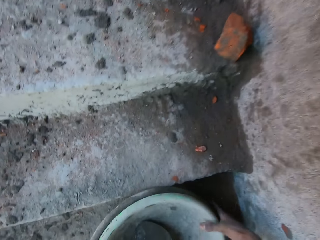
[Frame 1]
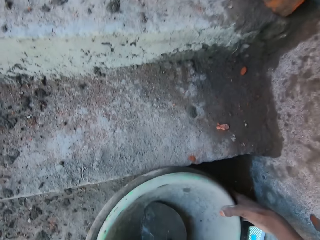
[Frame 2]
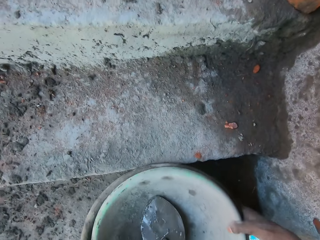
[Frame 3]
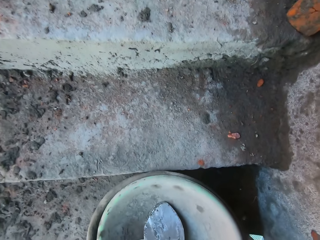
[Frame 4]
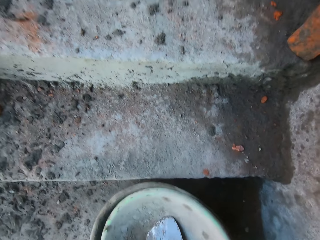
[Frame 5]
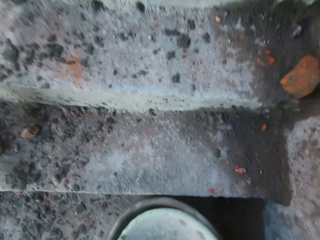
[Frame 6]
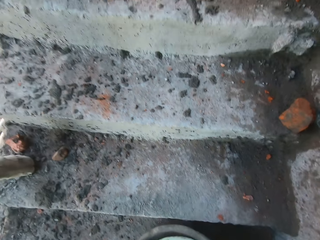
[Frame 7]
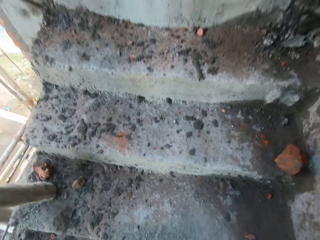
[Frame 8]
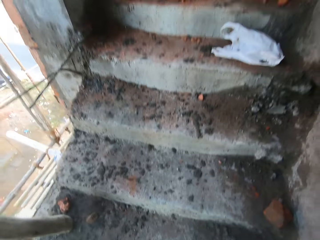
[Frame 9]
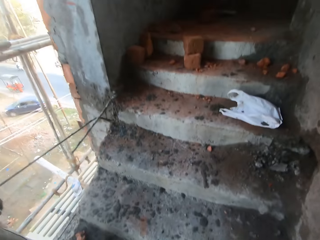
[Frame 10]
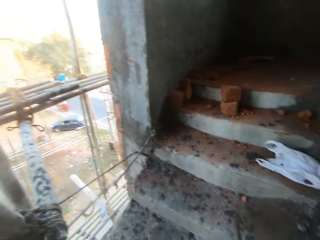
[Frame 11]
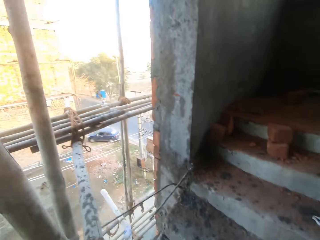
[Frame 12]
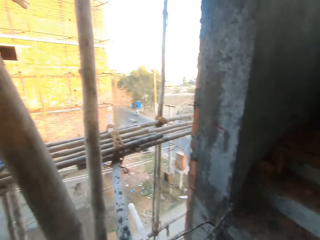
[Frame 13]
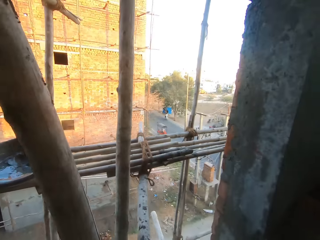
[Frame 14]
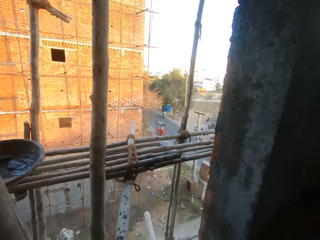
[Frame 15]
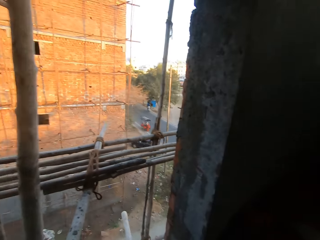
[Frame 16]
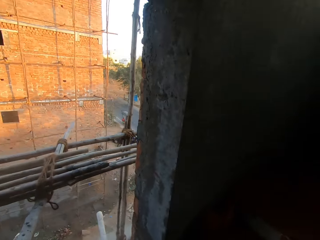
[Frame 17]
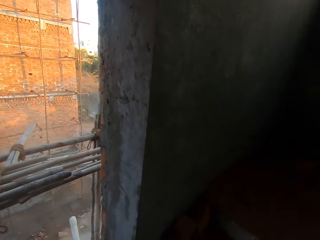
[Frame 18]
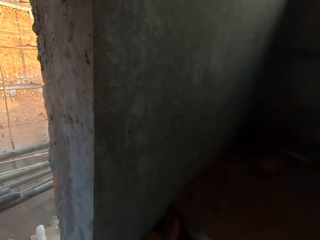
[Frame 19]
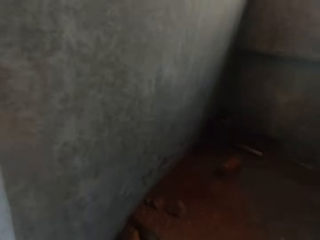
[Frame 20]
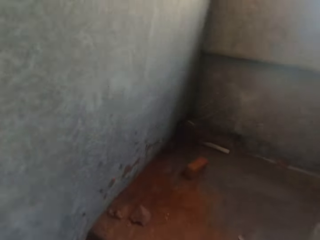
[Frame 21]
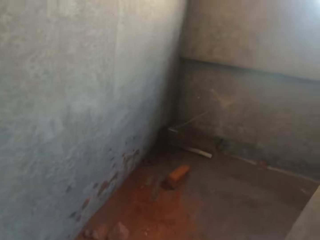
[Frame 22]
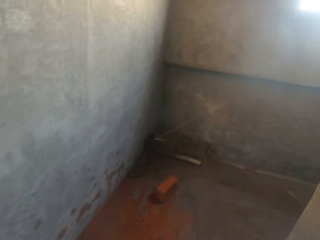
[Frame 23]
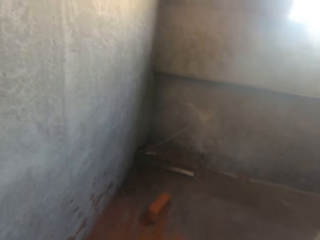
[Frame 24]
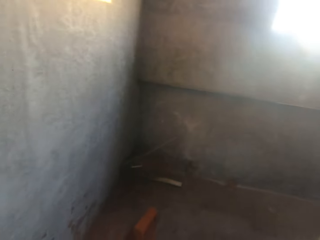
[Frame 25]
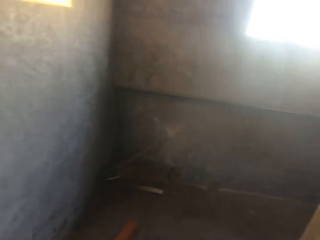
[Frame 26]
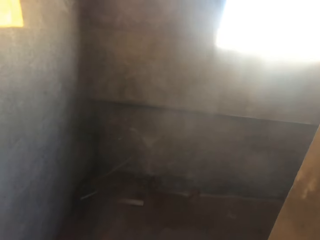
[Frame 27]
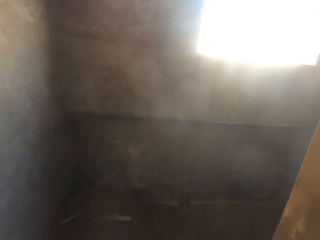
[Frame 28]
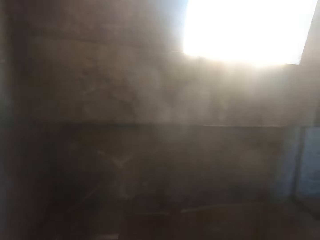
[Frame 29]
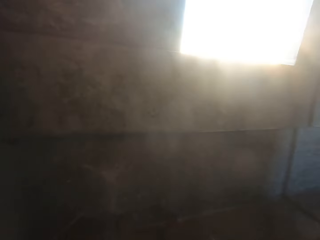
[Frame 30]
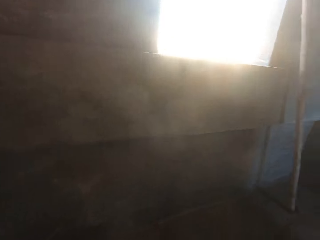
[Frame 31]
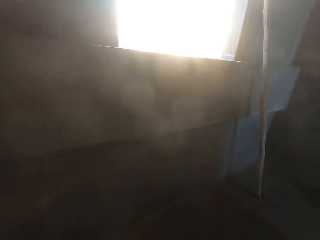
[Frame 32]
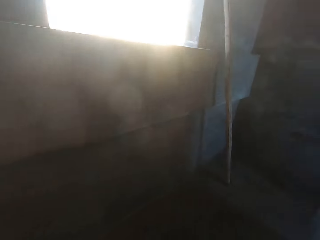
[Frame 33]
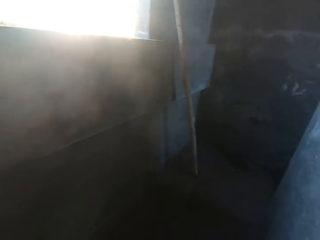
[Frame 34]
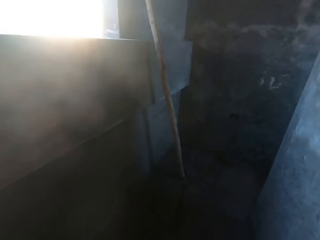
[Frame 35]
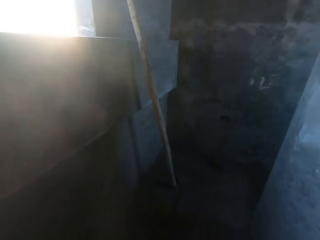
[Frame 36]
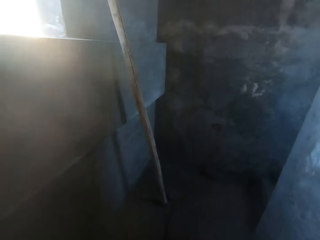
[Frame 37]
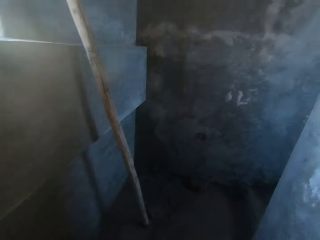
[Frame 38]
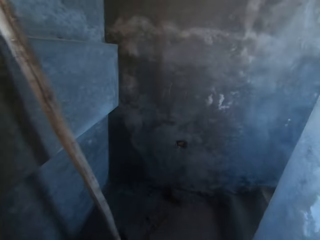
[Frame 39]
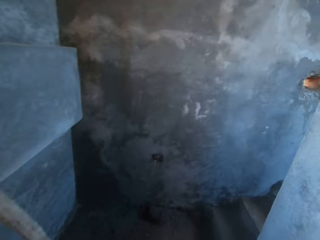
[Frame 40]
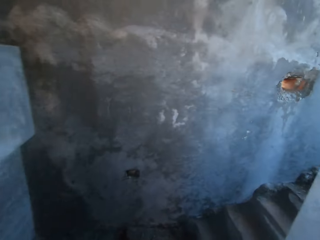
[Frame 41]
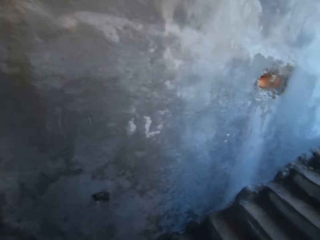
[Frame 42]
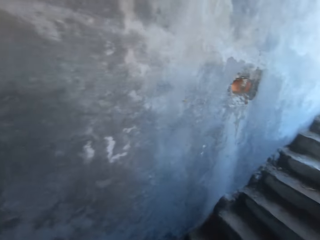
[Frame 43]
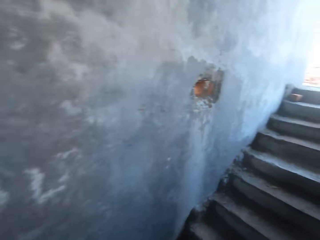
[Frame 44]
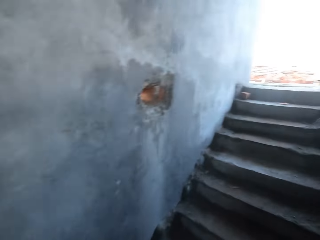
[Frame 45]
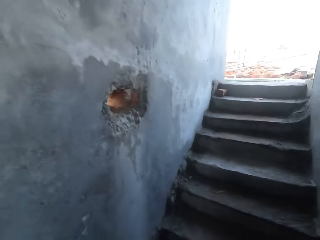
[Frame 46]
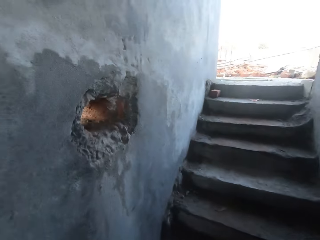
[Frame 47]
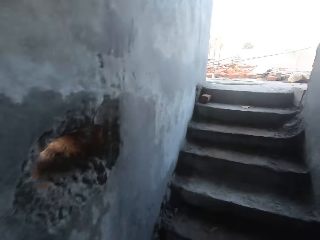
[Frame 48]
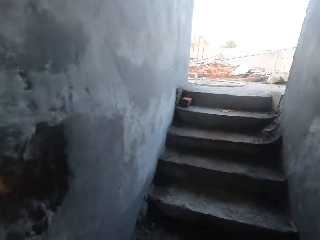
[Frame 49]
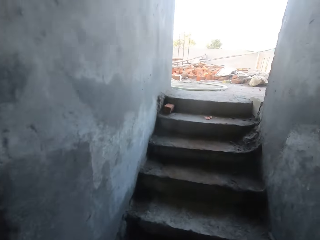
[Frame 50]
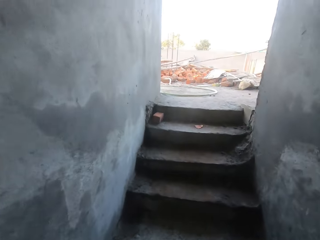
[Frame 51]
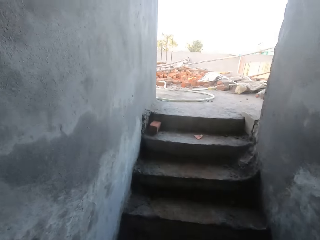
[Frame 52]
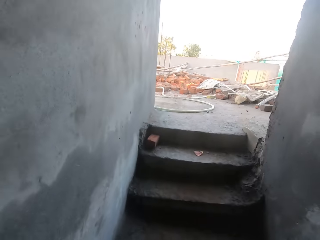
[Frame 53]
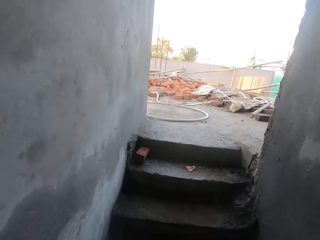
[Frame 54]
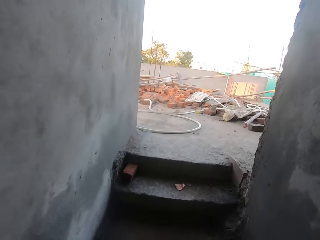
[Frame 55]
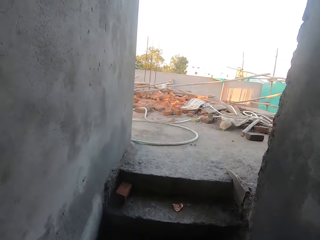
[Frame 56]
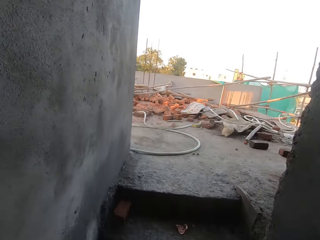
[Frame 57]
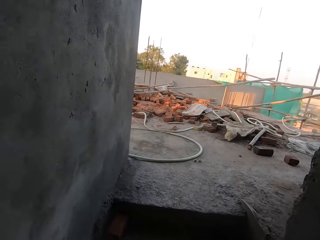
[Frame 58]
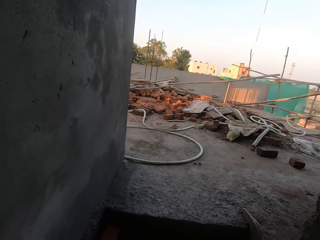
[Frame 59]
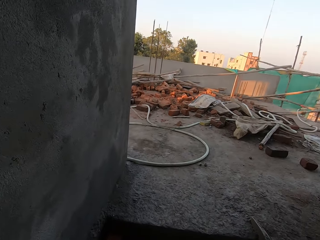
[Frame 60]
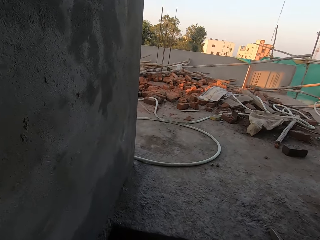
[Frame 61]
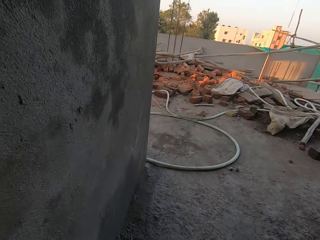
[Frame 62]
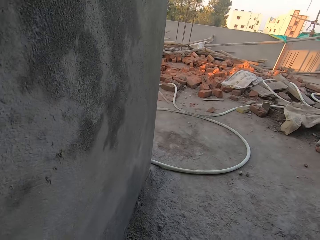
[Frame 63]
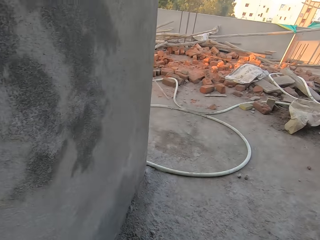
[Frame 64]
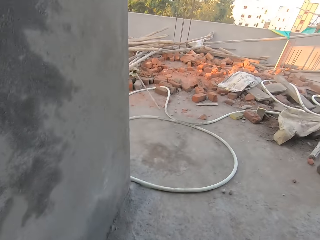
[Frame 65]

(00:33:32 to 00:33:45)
The camera wearer takes the cement bowls from the stair with his right hand. He walks up a staircase. He does so again.

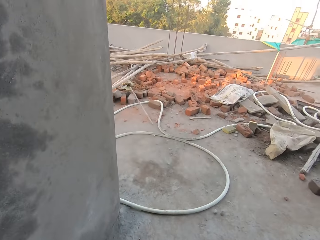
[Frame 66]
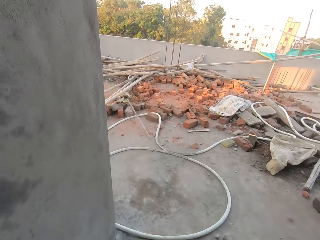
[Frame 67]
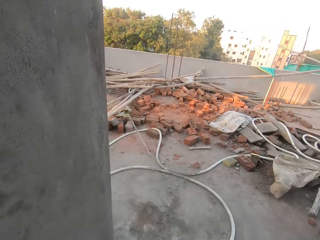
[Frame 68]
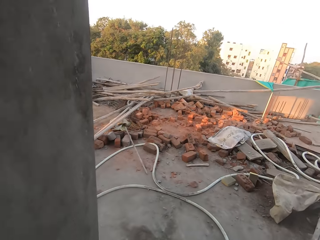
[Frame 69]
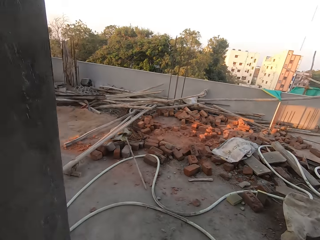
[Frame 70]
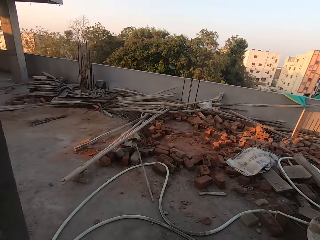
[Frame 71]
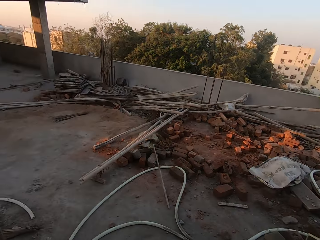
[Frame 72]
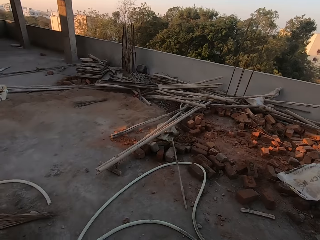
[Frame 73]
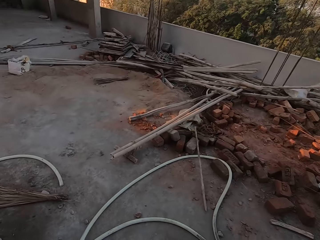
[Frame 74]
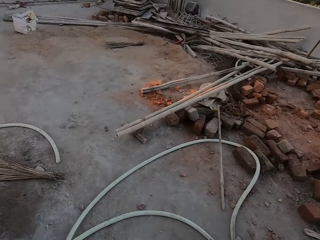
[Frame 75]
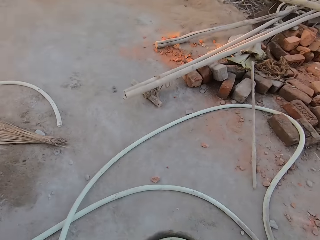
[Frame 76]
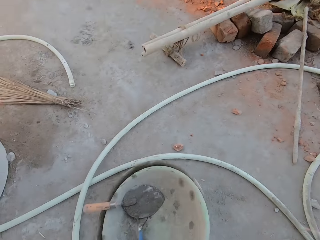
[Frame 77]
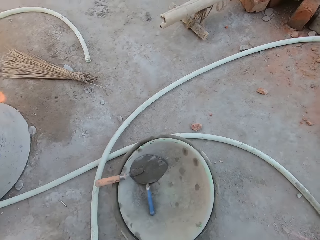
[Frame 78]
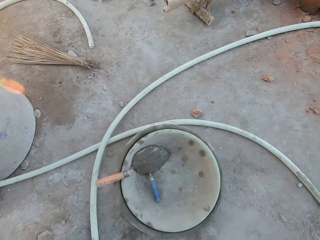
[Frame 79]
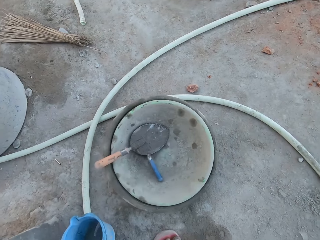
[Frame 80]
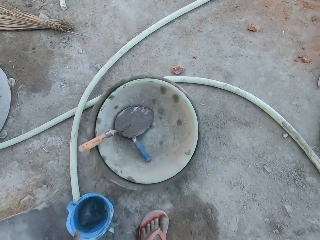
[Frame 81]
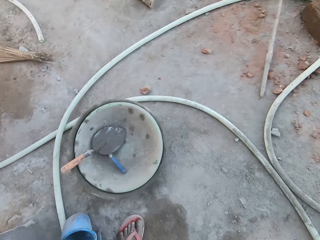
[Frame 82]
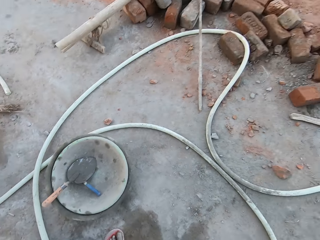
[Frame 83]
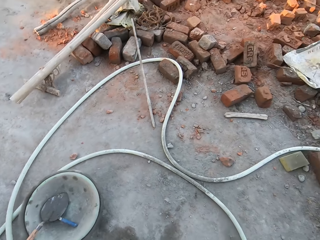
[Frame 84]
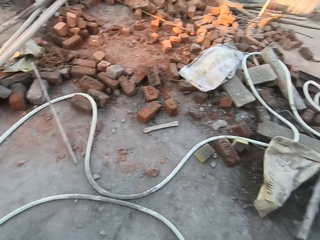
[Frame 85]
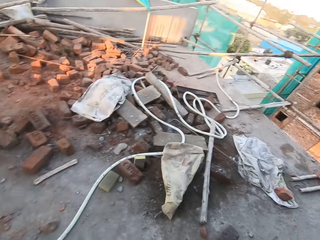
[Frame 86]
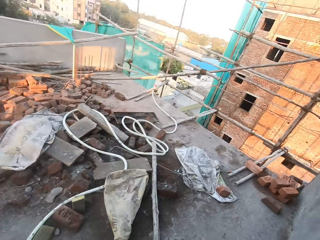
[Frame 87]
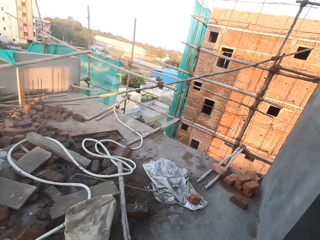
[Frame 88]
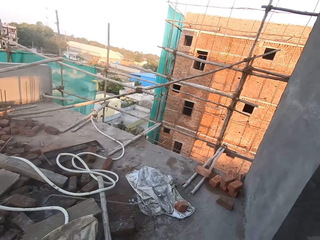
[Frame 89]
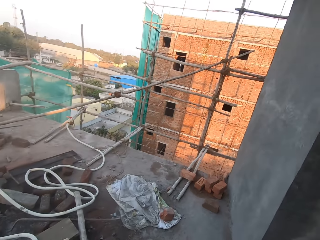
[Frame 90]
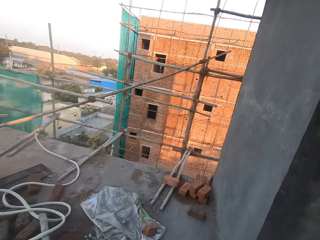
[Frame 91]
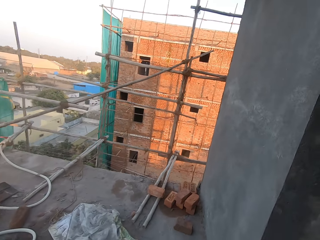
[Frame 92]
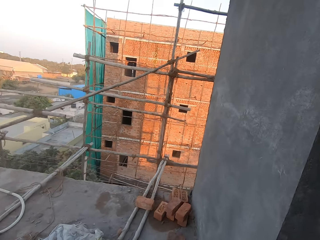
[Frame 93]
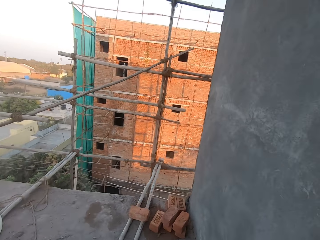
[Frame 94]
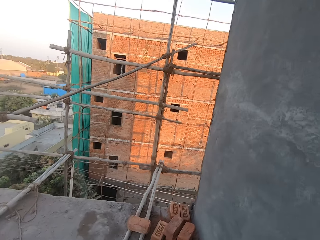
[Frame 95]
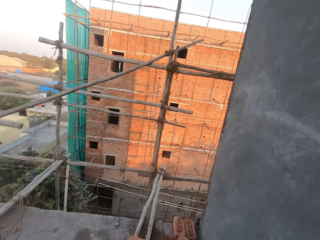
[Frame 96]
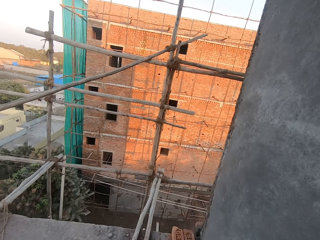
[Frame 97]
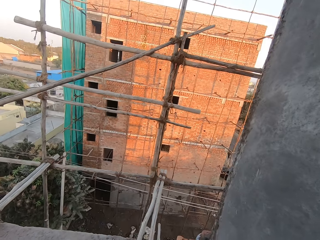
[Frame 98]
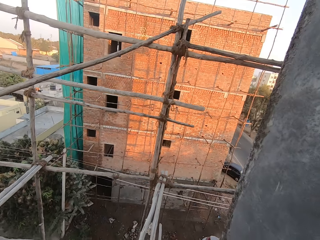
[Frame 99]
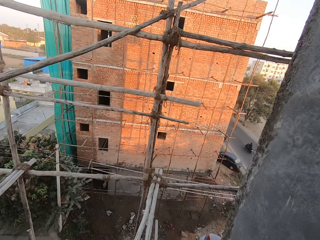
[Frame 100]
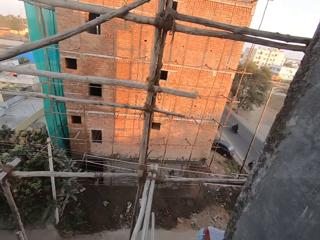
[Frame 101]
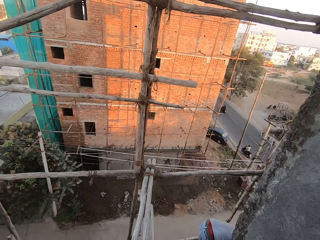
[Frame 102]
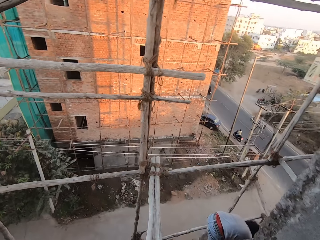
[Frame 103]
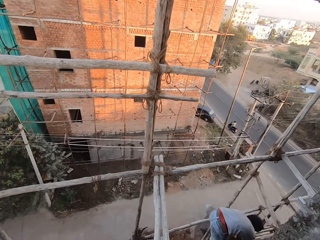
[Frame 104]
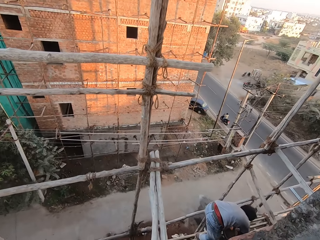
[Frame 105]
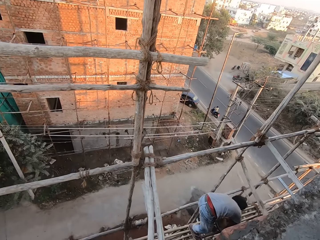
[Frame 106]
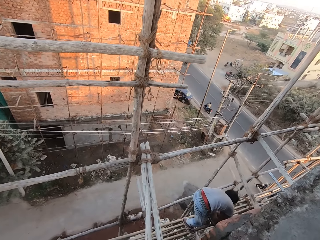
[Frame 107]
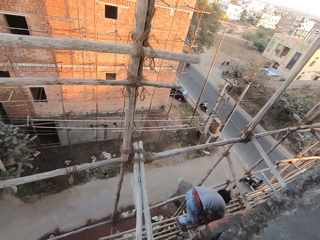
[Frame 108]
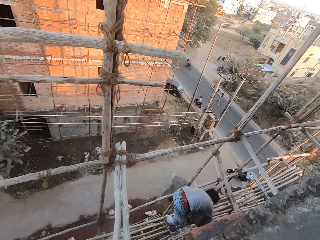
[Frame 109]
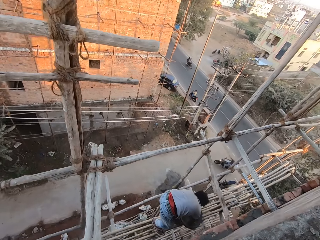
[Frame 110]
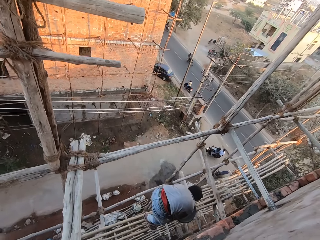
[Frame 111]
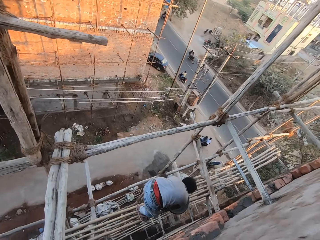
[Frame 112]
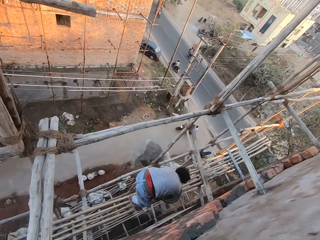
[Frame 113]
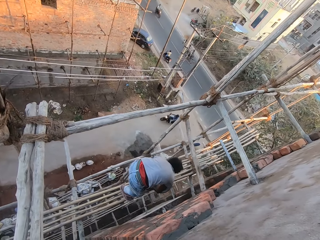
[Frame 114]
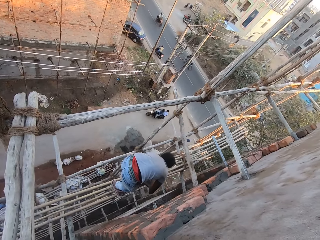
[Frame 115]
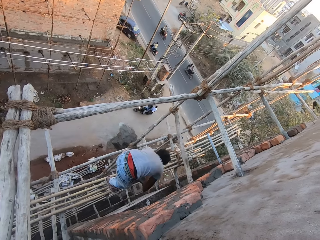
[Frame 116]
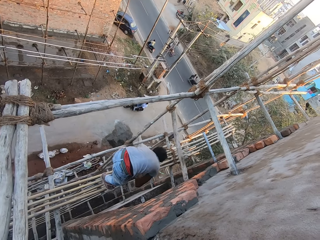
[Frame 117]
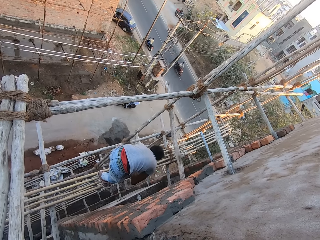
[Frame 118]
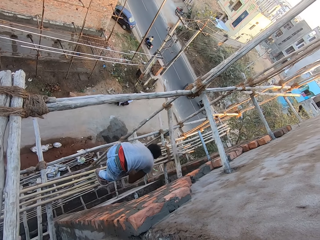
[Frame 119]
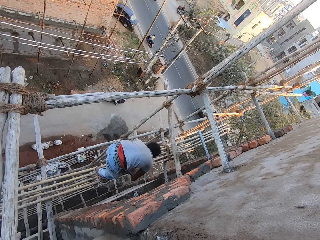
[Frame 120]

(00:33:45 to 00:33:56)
The camera wearer places the cement bowls on the ground with his right hand. He places the cup on the ground with his left hand. He walks around. He converses with the man. He looks around. The man applies cement on a brick in his left hand with the hand trowel in his right hand.
